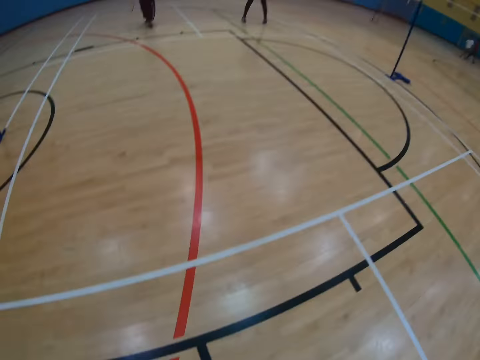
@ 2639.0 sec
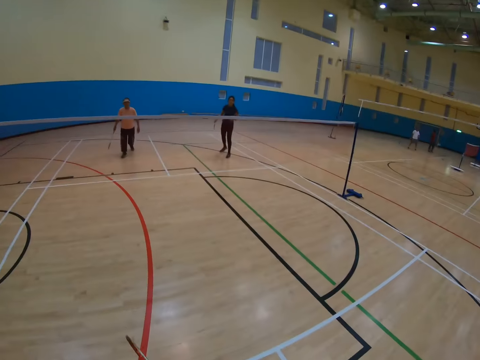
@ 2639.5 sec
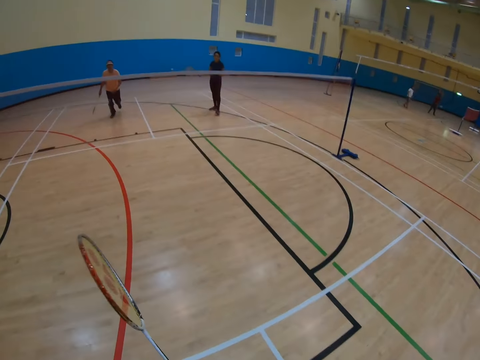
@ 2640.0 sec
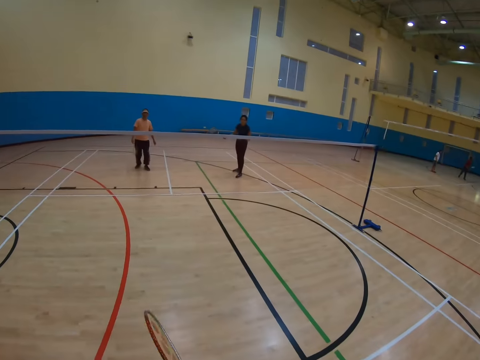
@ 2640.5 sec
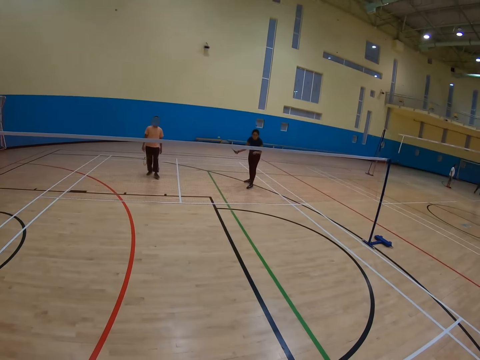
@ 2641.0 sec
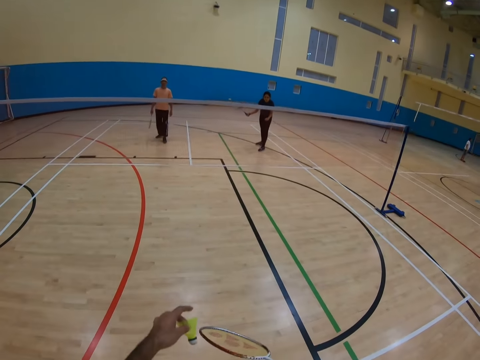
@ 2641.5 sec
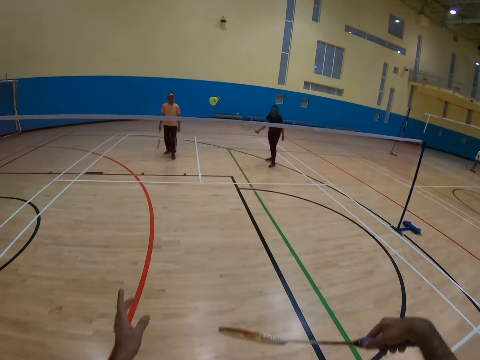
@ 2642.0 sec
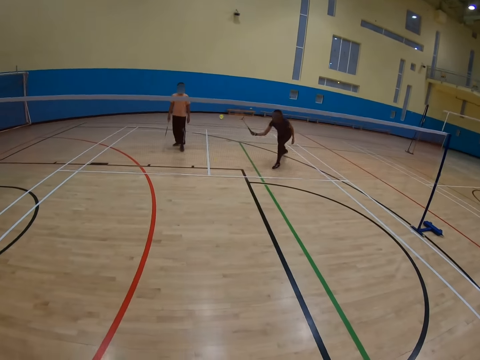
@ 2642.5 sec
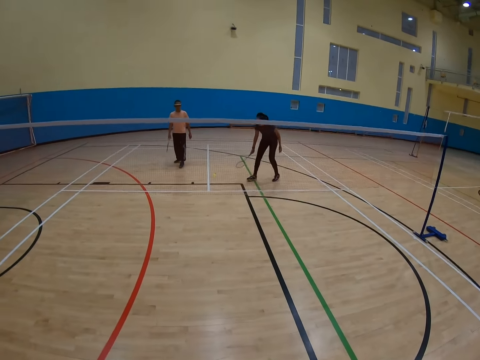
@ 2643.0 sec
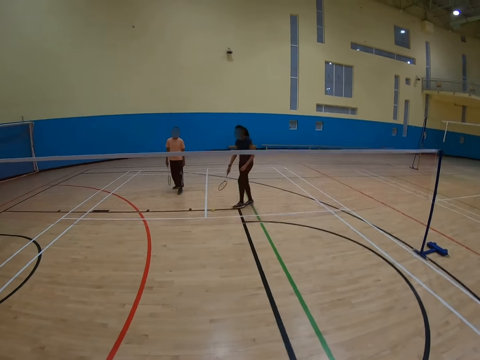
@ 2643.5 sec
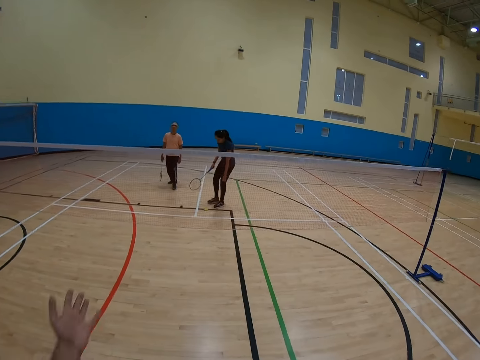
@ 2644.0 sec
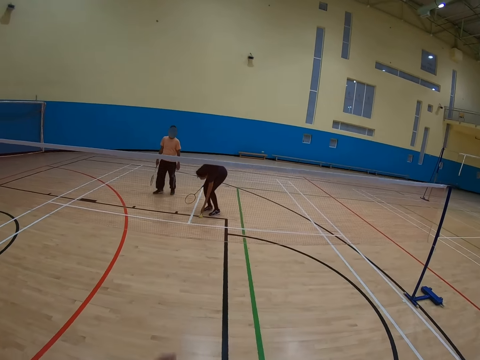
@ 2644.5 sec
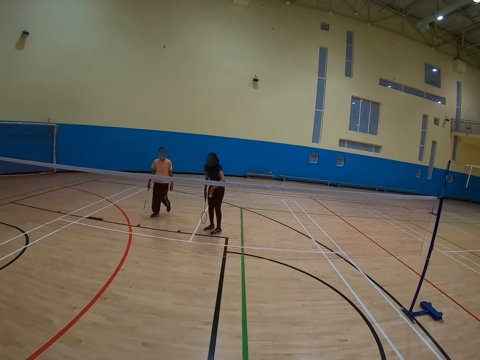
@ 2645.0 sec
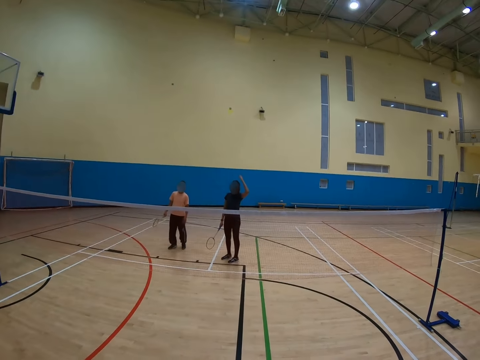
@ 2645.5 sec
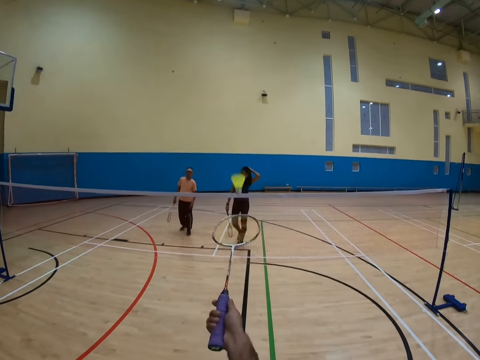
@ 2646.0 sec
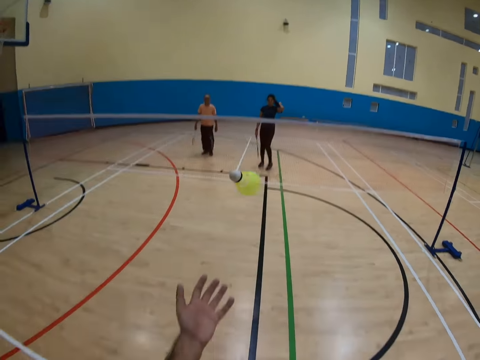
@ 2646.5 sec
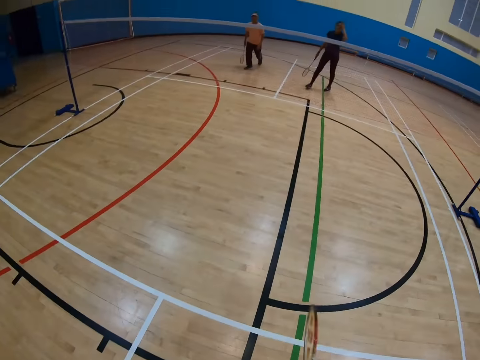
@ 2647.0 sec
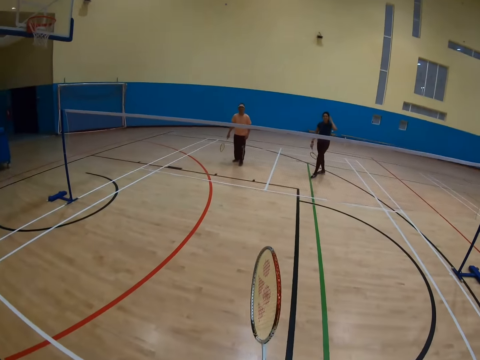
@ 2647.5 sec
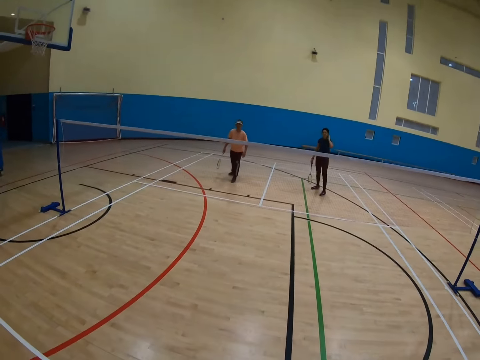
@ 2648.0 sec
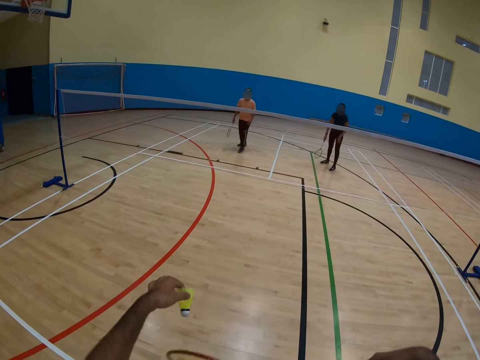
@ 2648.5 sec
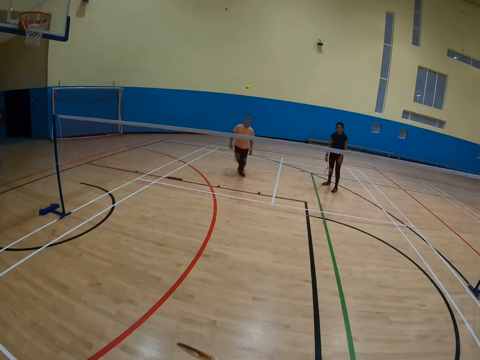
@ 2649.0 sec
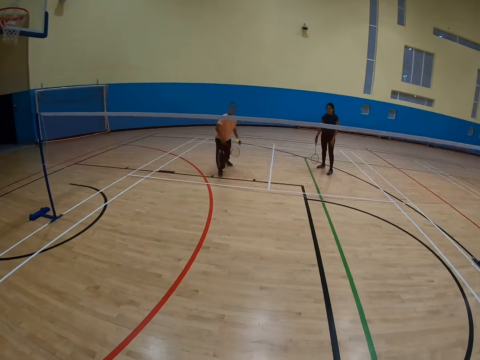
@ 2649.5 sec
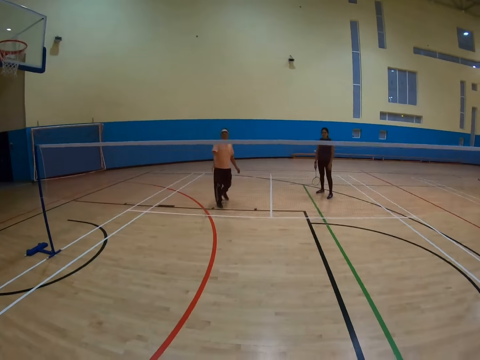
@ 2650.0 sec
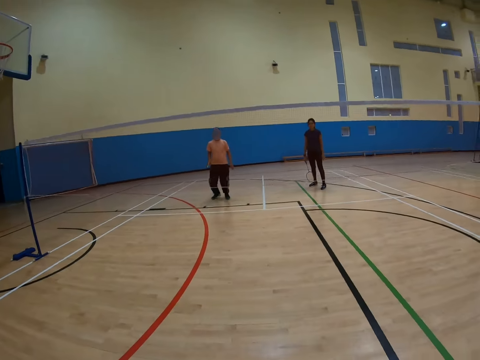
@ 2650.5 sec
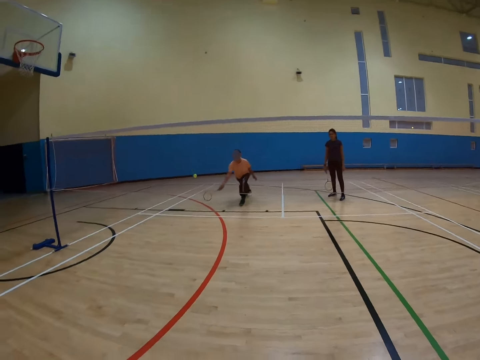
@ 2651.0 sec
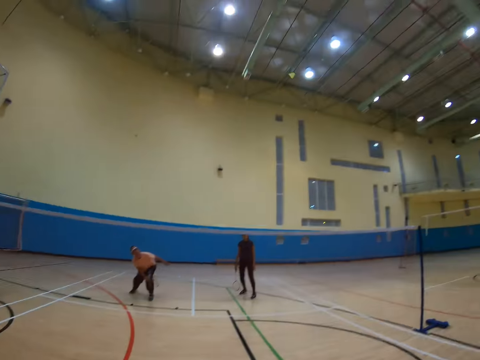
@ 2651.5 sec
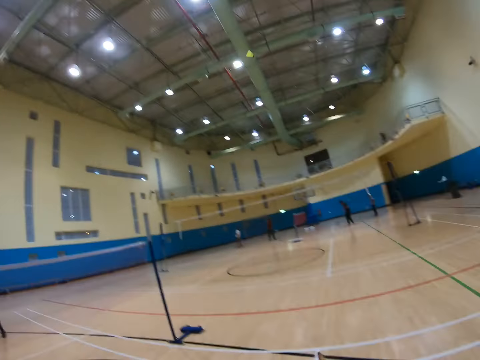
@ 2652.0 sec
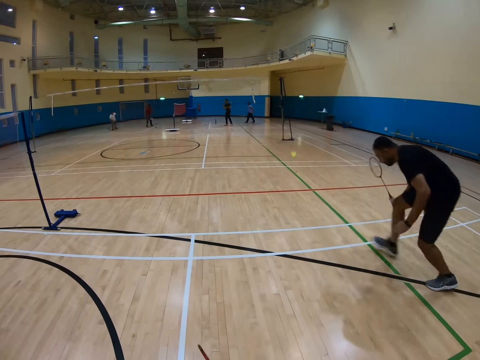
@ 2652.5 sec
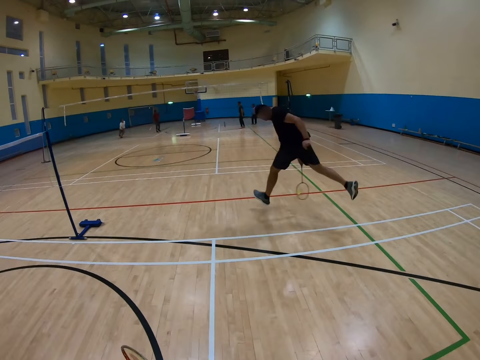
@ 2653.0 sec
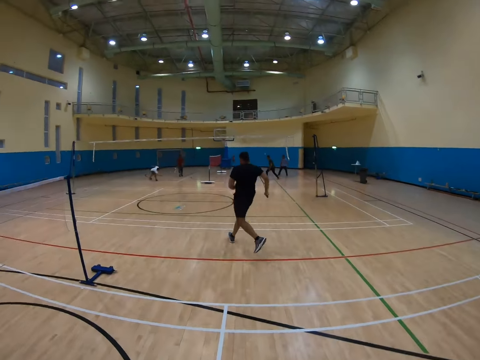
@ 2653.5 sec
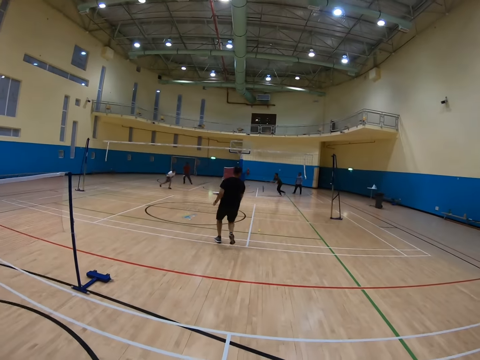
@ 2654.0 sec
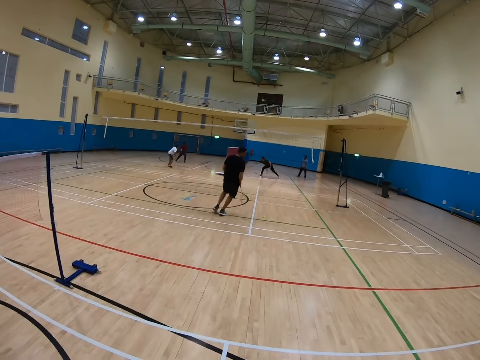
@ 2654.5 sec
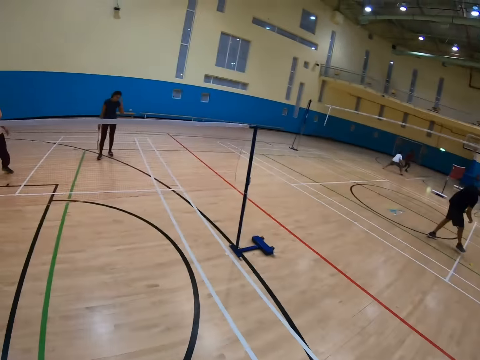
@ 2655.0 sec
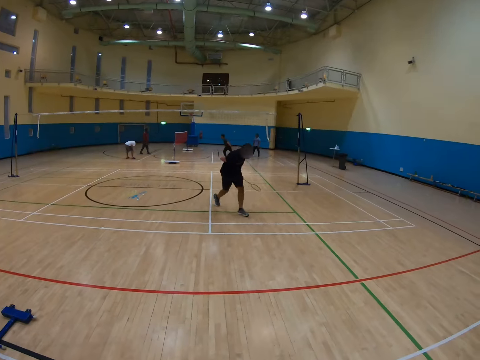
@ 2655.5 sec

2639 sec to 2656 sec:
The camera wearer picks the shuttlecock. They throw the shuttlecock. A woman picks the shuttlecock. The camera wearer catches the shuttlecock. They throw the shuttlecock. A man throws the shuttlecock. Another man runs in the badminton court.

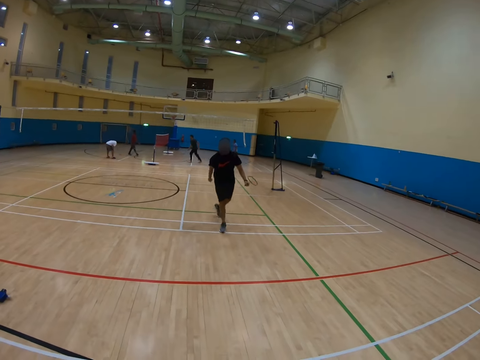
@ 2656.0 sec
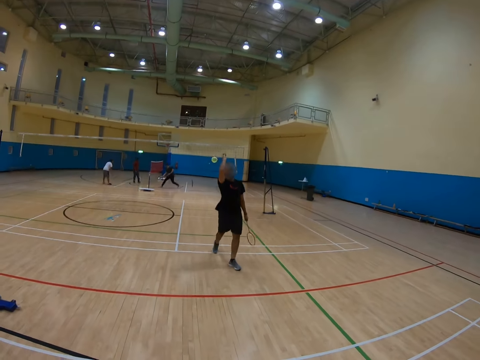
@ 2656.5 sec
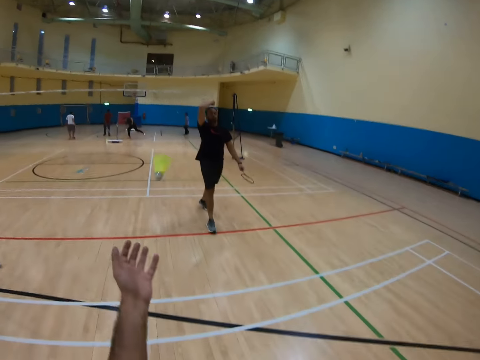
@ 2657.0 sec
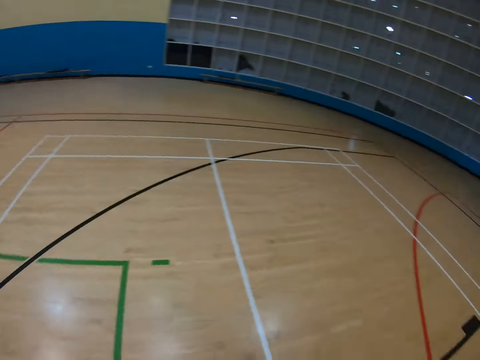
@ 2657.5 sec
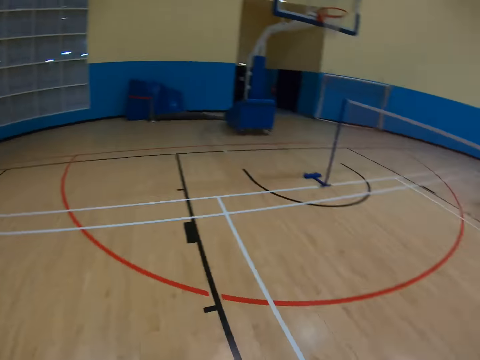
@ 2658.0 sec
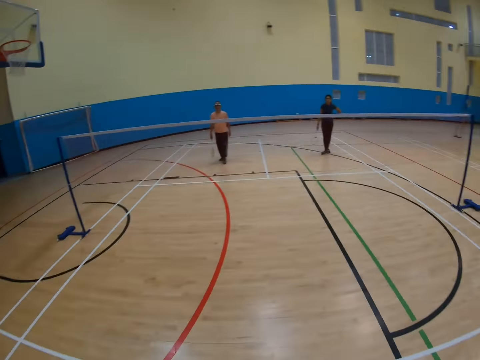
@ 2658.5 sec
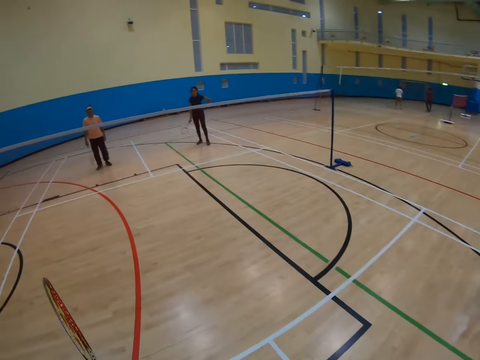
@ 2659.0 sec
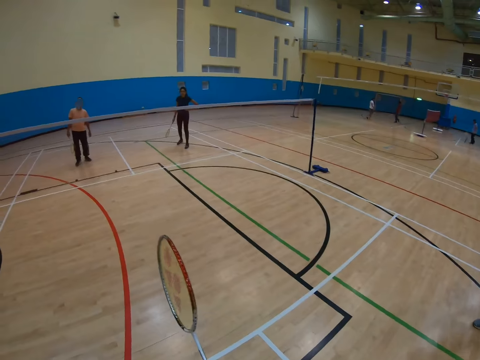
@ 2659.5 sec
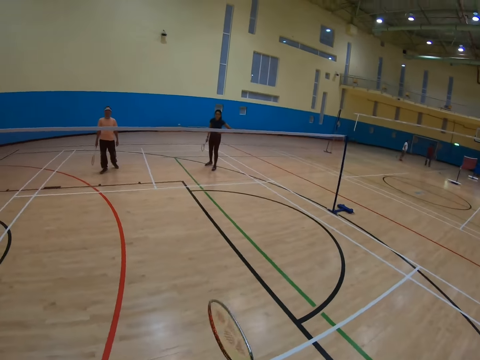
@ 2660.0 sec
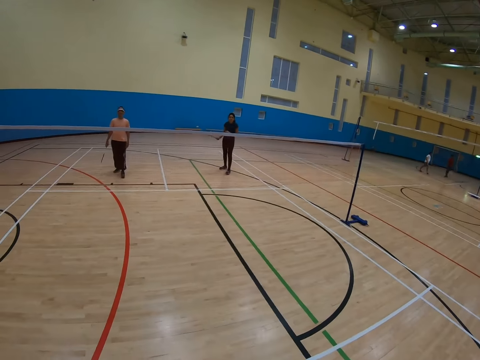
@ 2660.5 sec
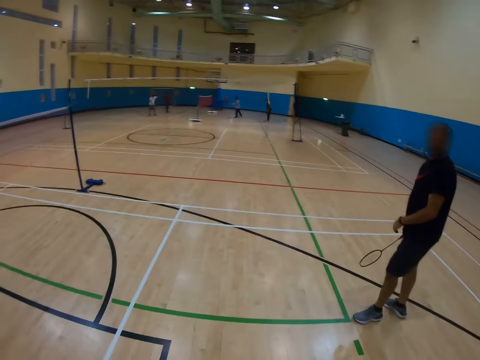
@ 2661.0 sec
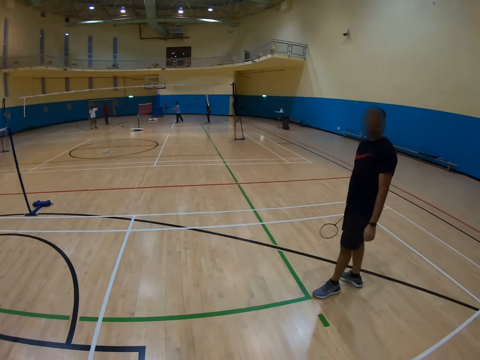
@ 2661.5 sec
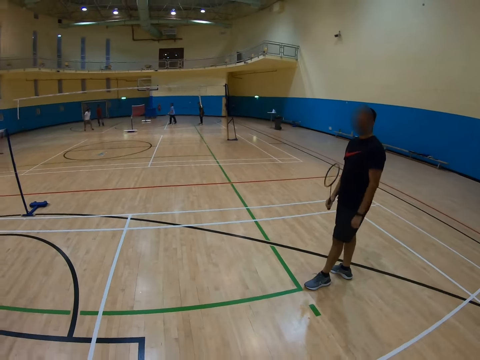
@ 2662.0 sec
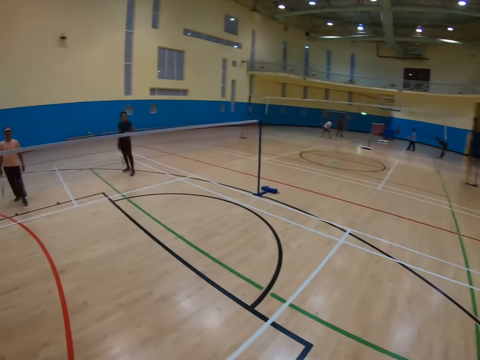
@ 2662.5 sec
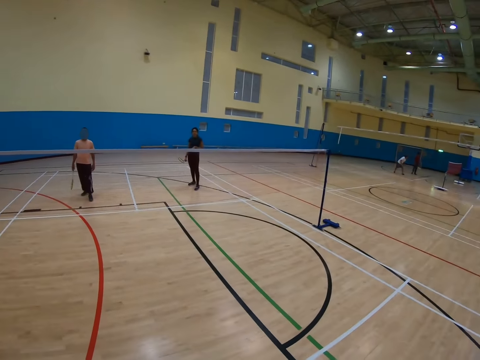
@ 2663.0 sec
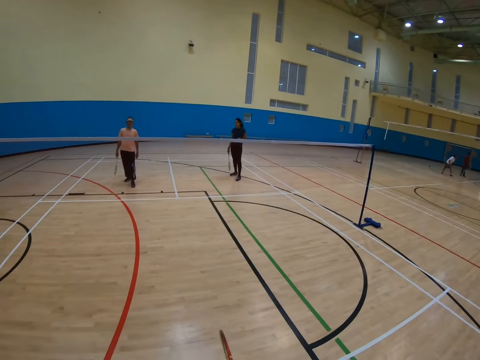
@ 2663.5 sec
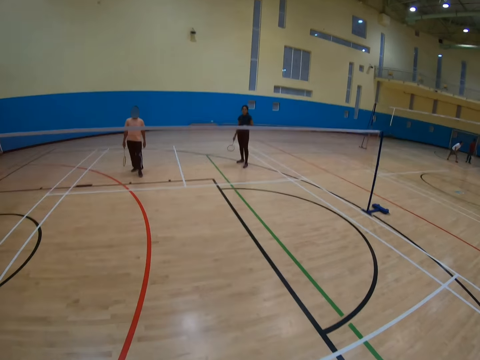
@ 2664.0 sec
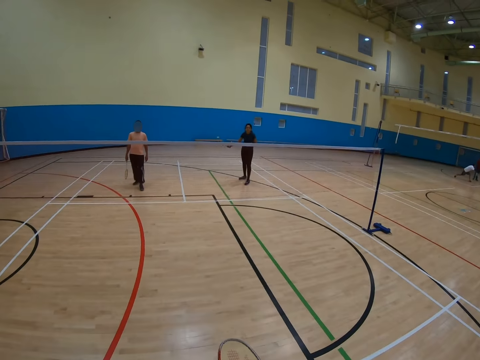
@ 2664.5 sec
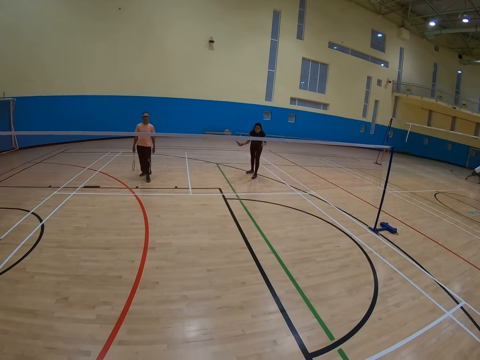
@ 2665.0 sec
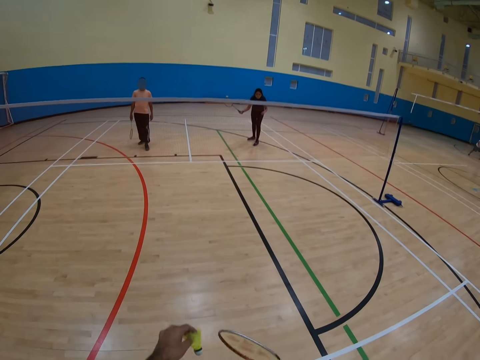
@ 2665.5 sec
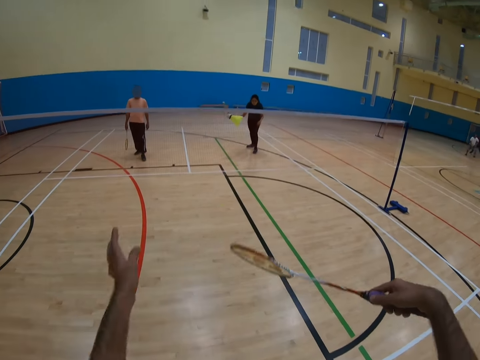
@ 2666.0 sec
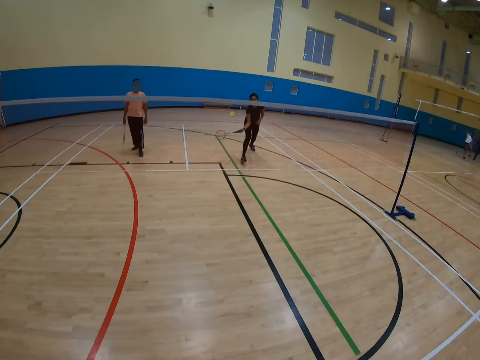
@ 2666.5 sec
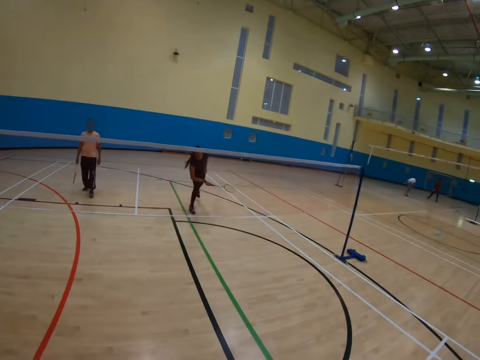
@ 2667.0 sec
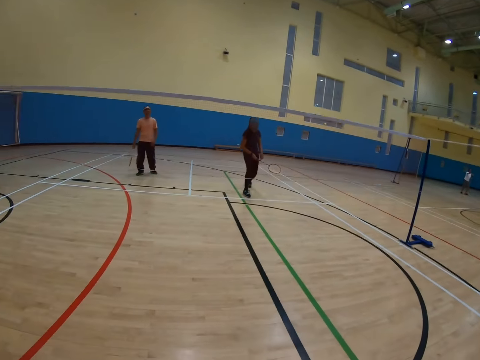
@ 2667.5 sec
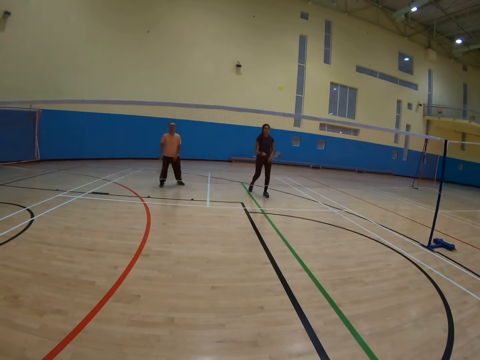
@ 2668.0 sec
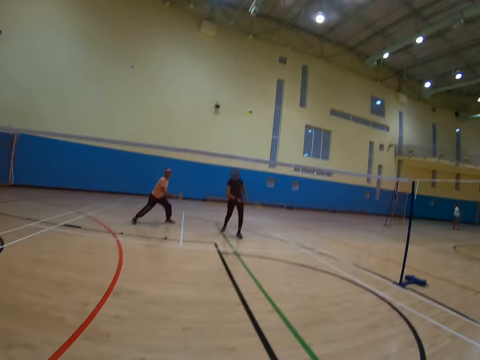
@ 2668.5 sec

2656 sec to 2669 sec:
A man throws the shuttlecock. The camera wearer catches the shuttlecock. They throw the shuttlecock. A woman throws the shuttlecock.
